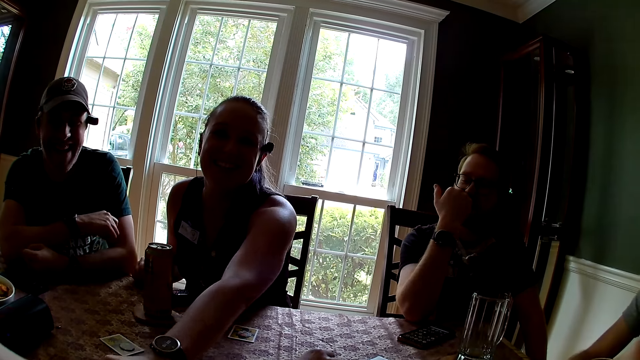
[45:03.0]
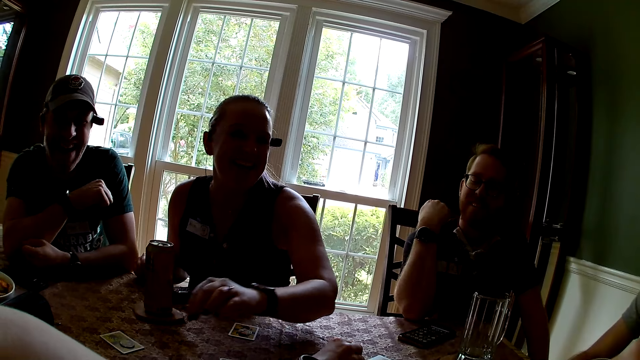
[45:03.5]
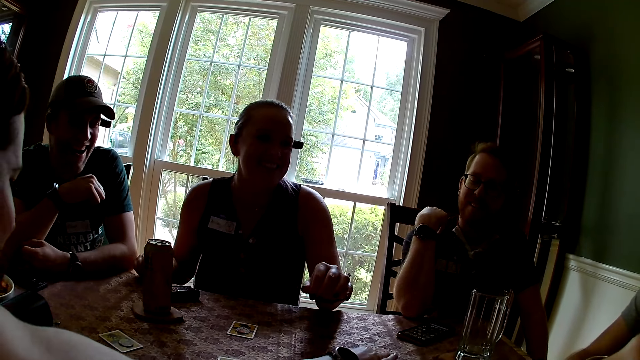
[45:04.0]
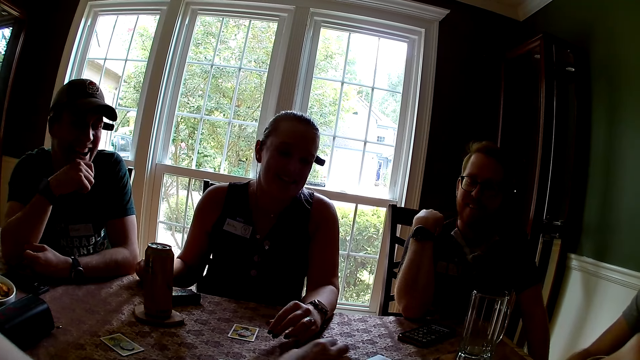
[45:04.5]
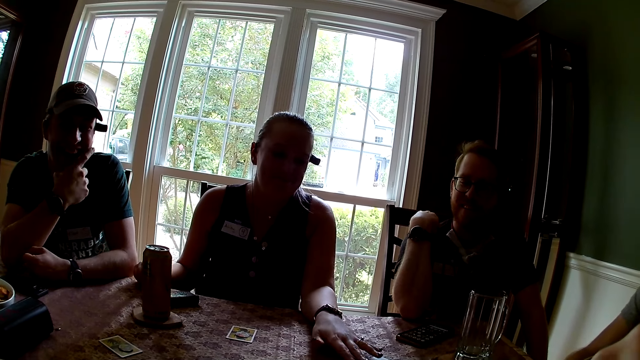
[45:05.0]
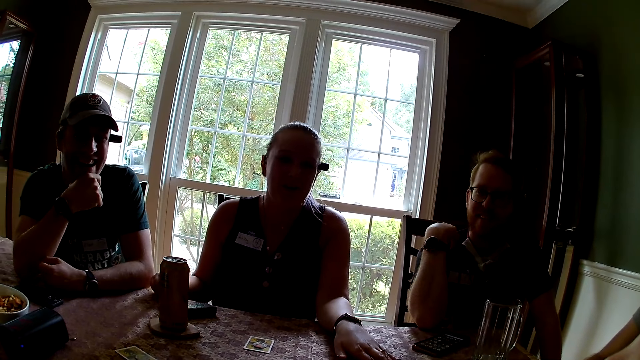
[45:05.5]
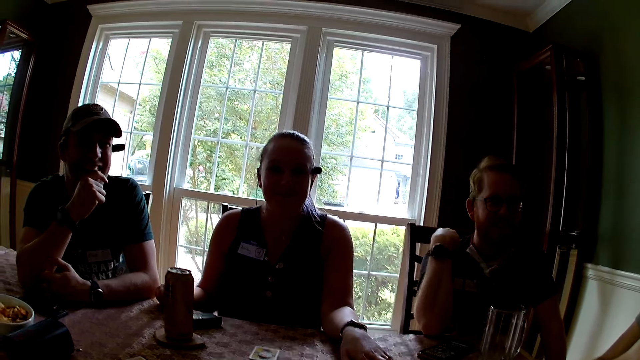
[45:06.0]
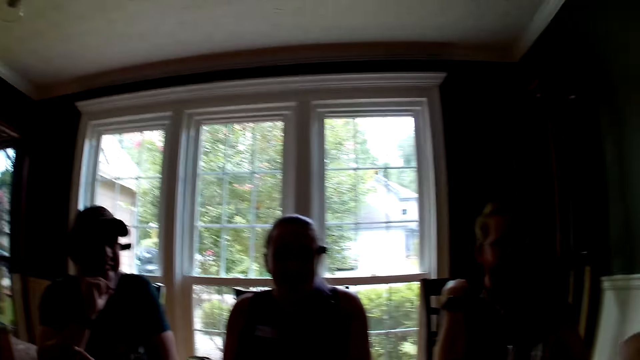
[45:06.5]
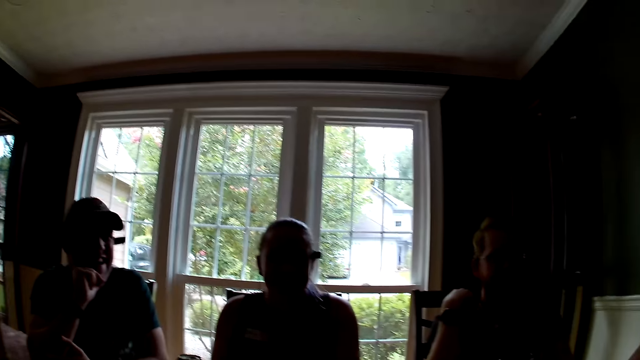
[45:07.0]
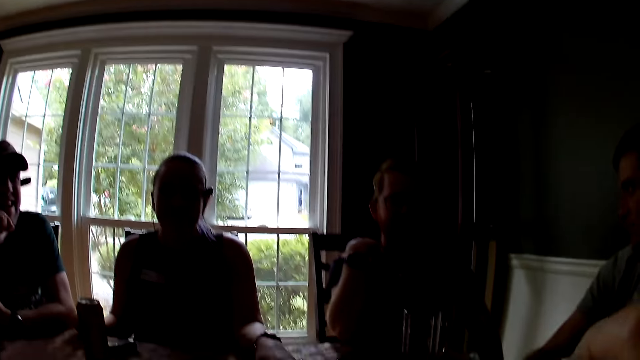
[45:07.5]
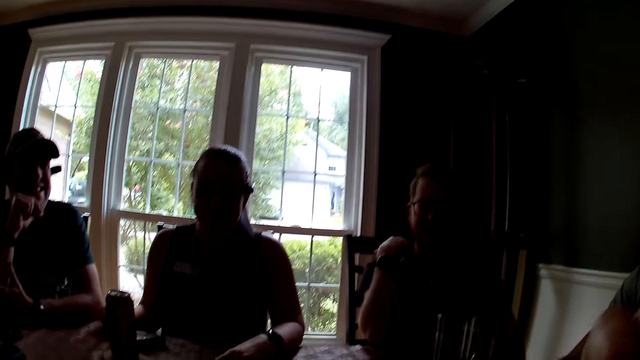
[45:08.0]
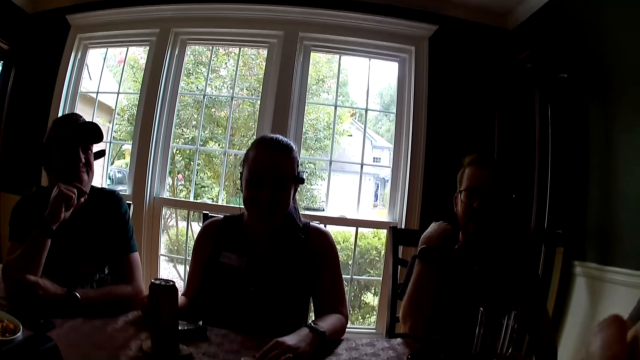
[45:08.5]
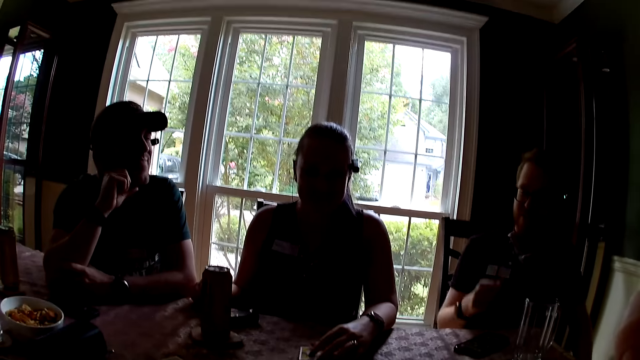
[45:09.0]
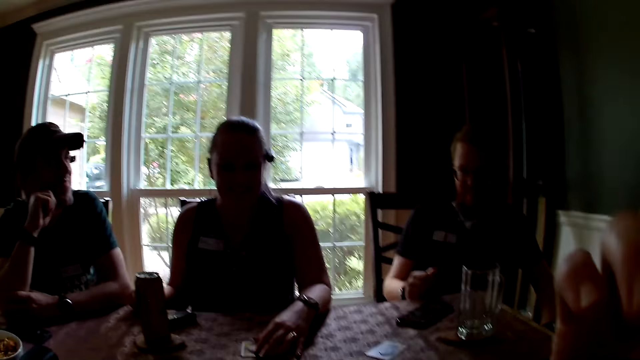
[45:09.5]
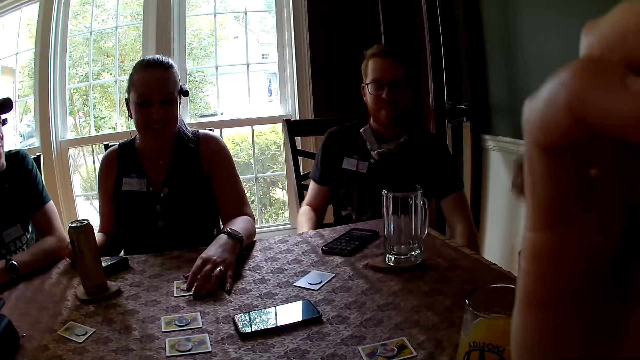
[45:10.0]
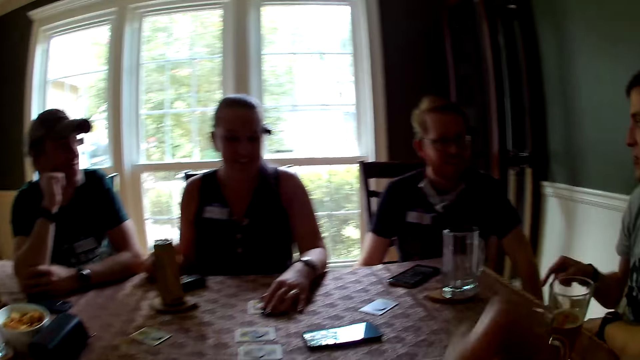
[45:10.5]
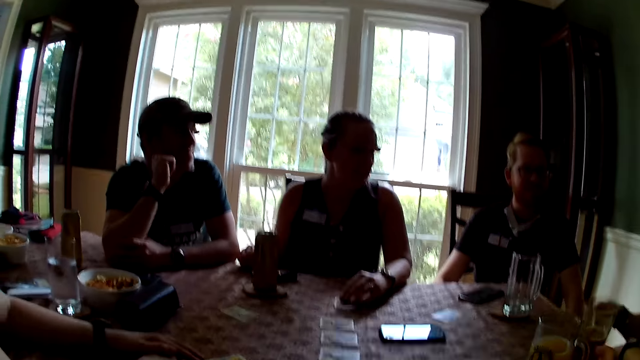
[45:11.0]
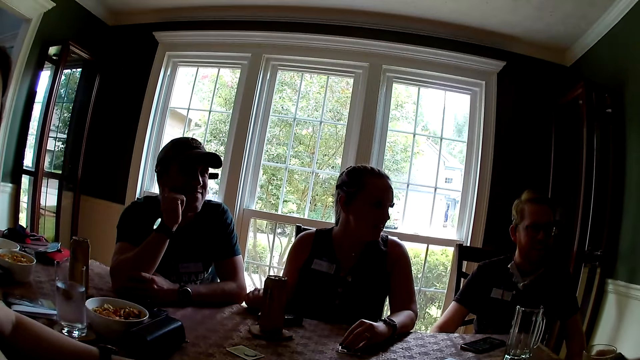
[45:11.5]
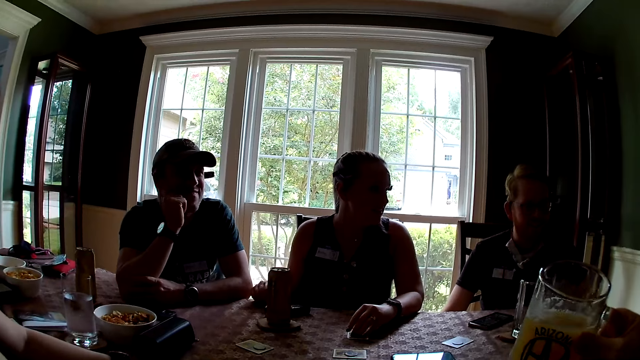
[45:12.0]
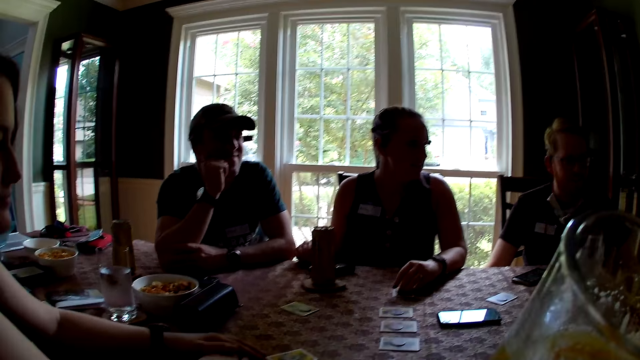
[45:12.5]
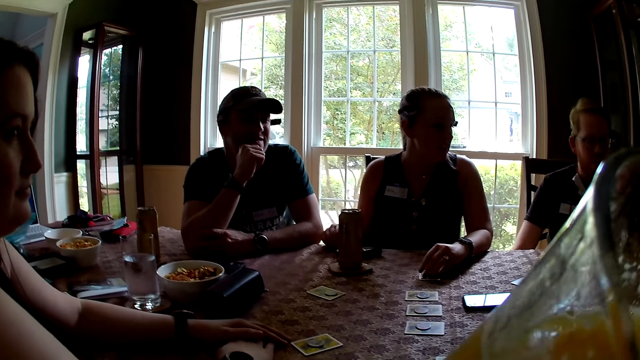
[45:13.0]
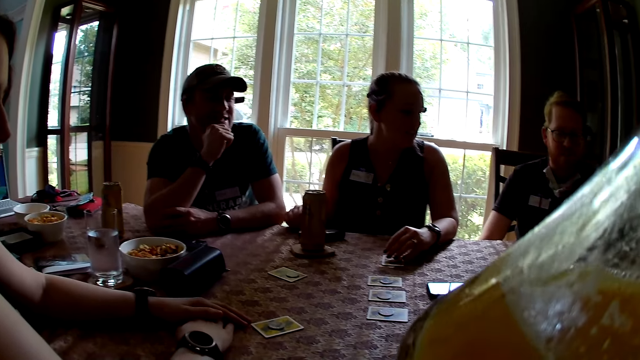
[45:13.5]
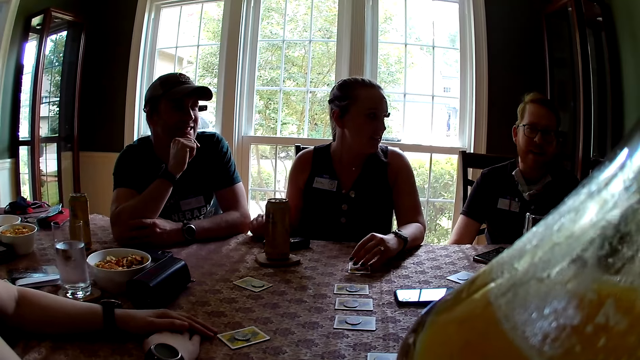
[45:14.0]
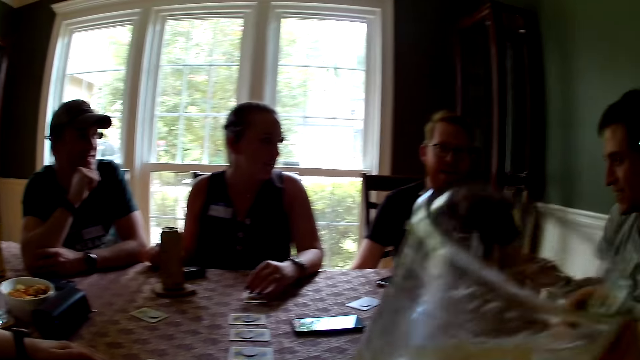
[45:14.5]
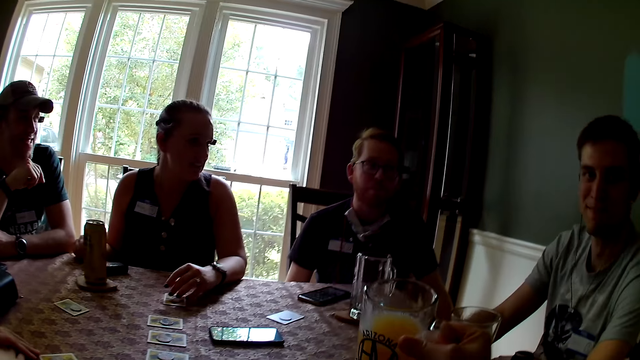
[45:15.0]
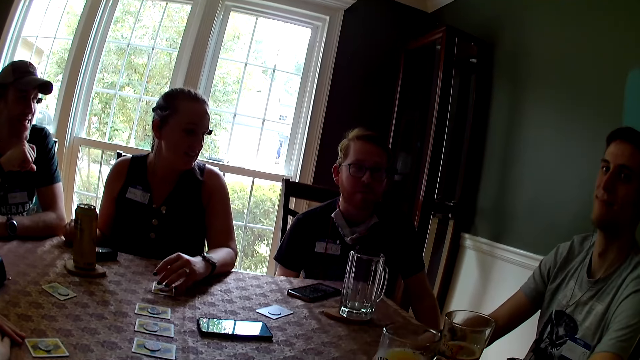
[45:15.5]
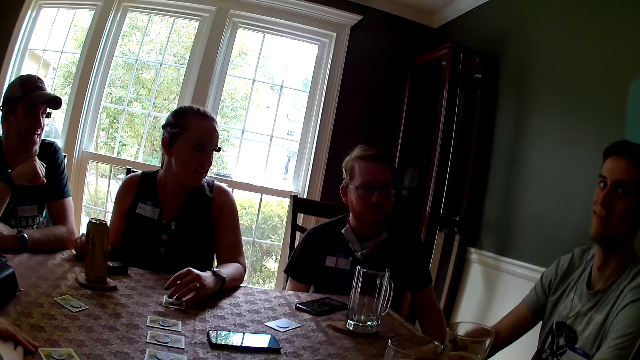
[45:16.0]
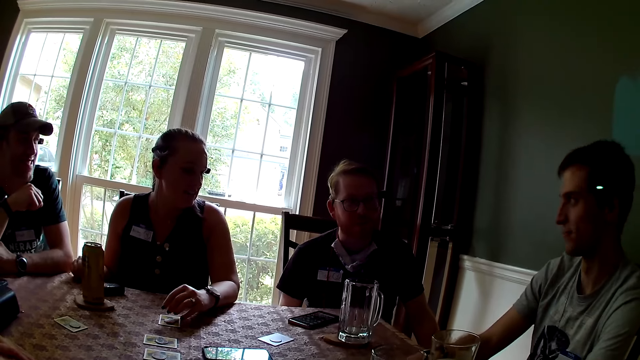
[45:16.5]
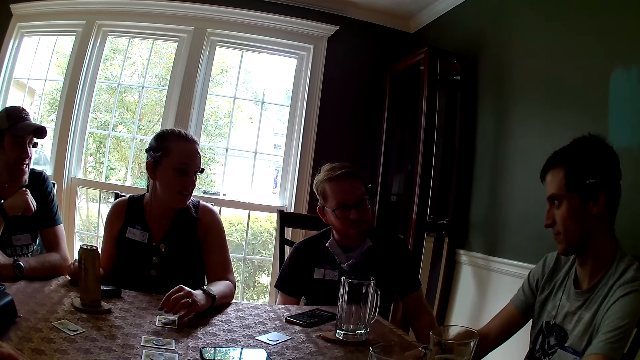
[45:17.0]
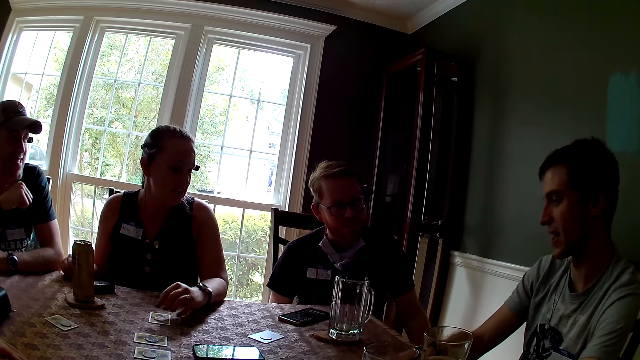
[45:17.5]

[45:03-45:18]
The woman drops the chip on the table with her left hand. The camera wearer speaks to the group of people. The man speaks to the group of people. The camera wearer picks up the cup from the table with her right hand. She drops the cup on the table with her right hand.

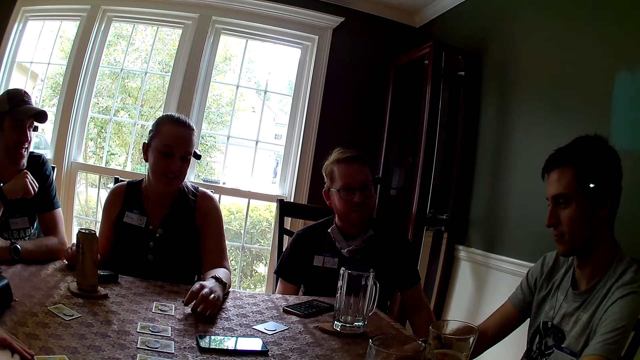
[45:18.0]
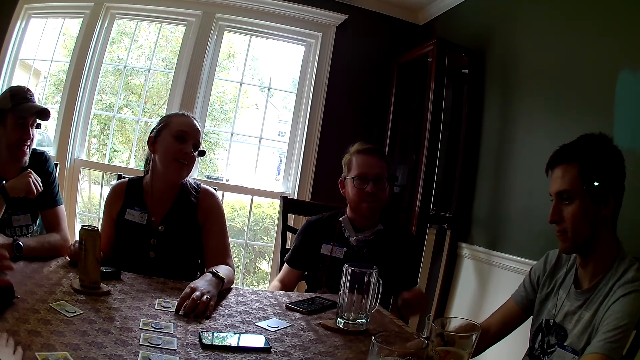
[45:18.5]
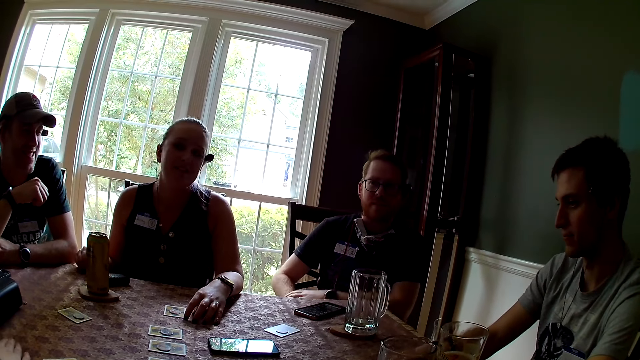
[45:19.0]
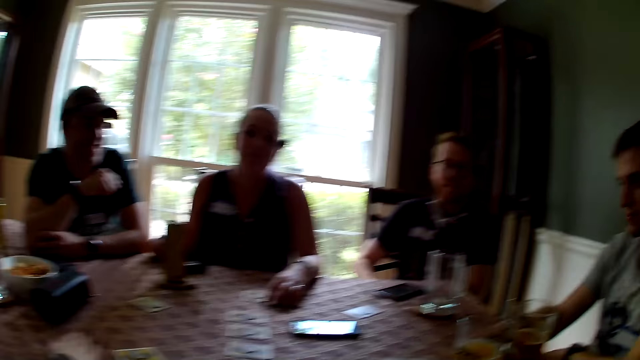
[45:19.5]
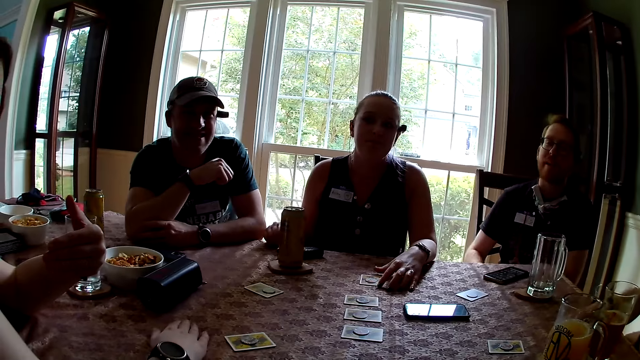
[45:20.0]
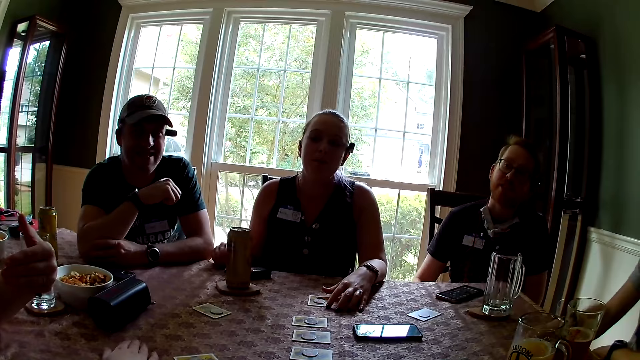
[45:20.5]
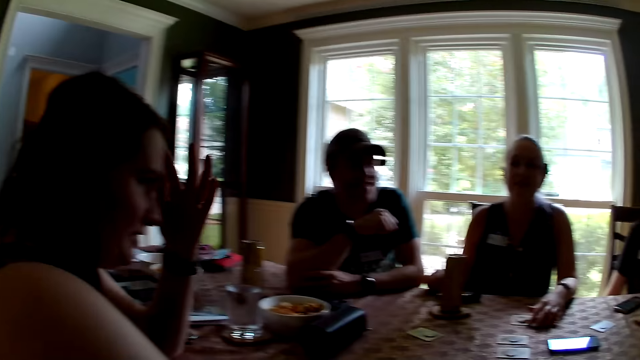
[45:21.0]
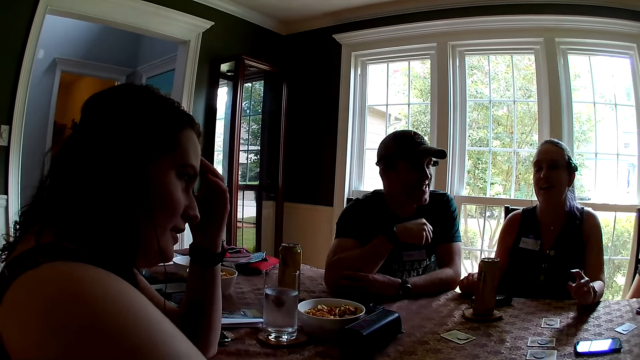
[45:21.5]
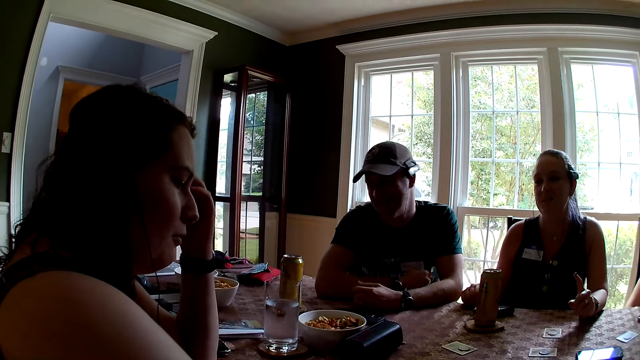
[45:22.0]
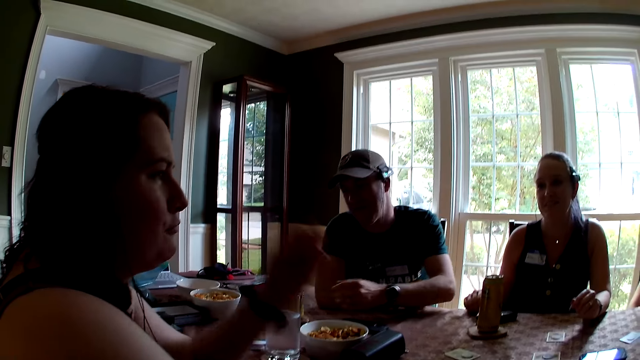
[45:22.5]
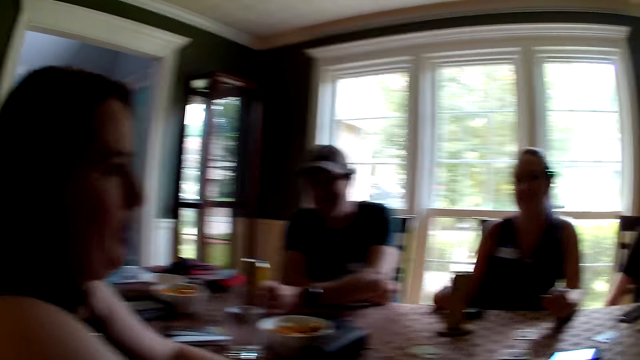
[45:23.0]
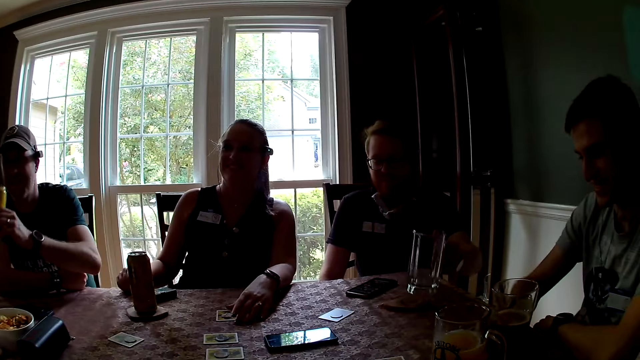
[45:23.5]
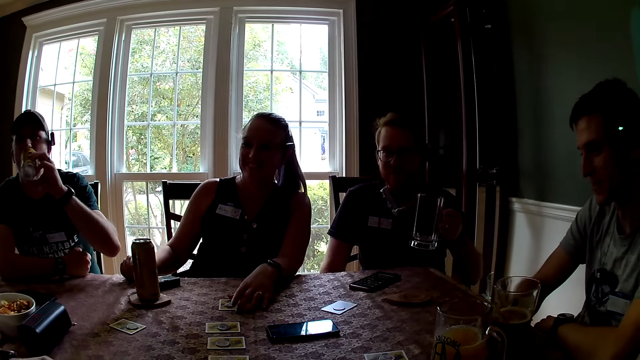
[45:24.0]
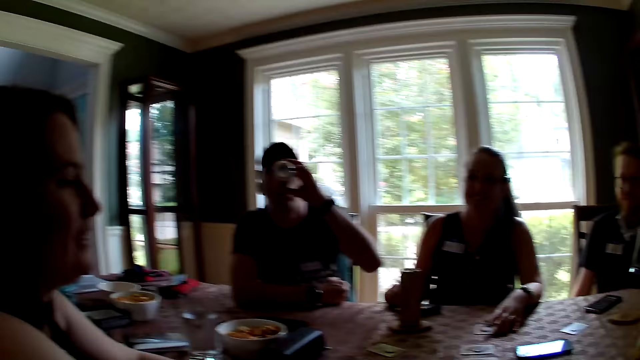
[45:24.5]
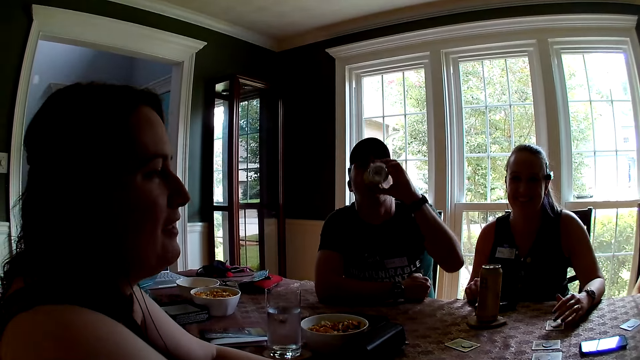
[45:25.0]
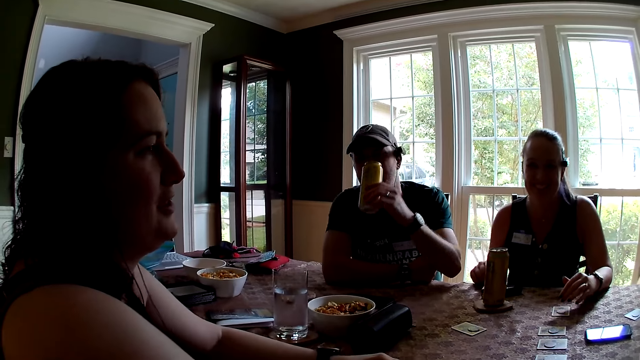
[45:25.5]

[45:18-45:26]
A woman speaks to the man and another man.
